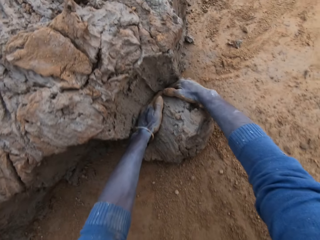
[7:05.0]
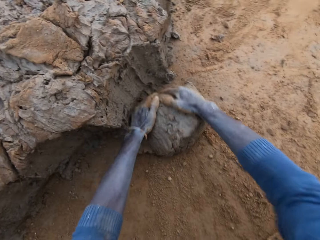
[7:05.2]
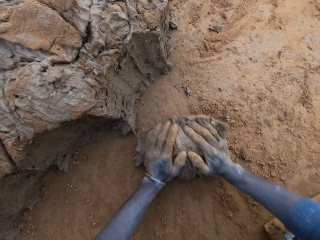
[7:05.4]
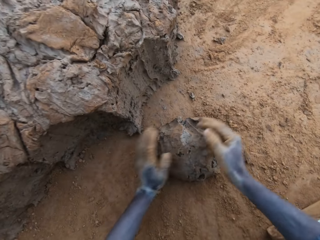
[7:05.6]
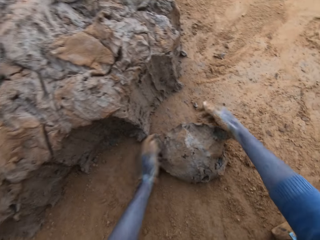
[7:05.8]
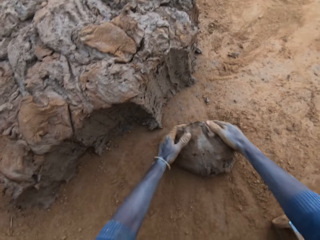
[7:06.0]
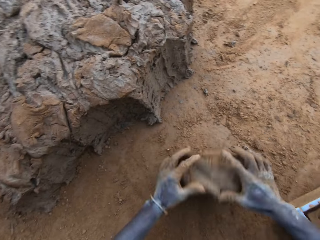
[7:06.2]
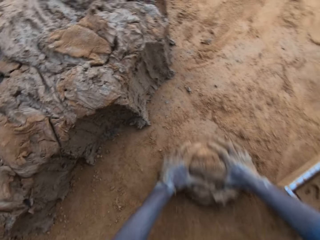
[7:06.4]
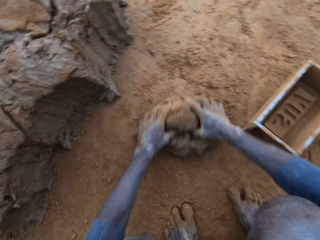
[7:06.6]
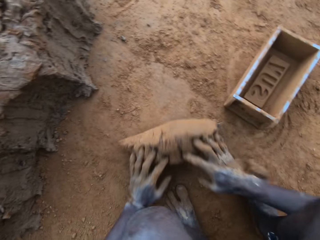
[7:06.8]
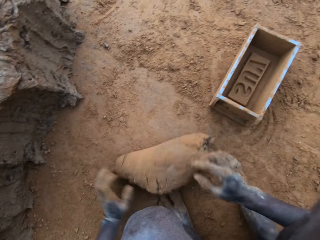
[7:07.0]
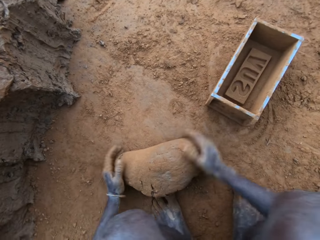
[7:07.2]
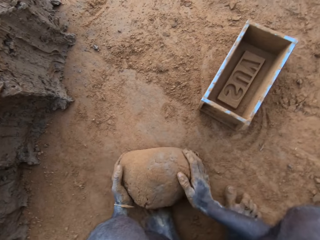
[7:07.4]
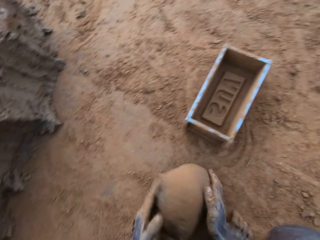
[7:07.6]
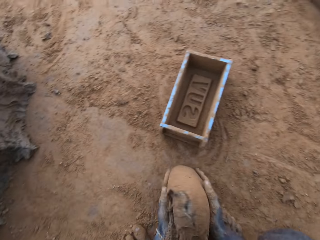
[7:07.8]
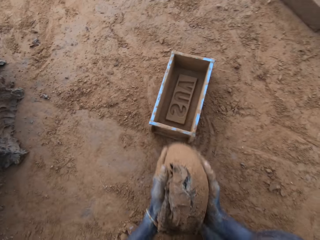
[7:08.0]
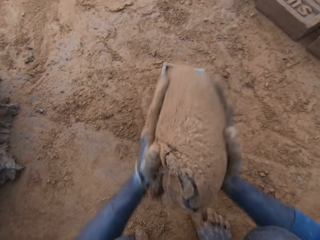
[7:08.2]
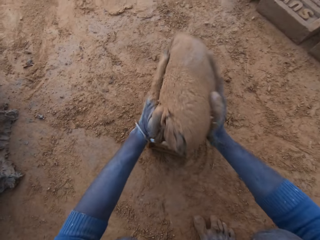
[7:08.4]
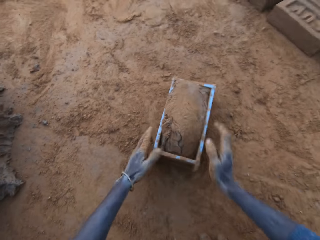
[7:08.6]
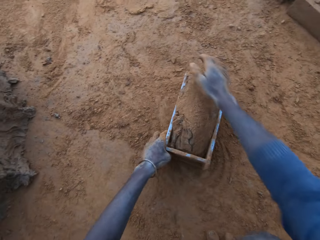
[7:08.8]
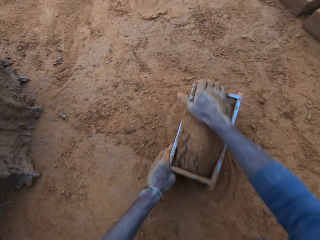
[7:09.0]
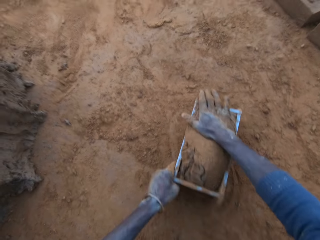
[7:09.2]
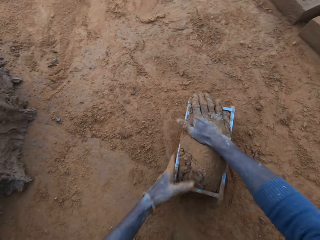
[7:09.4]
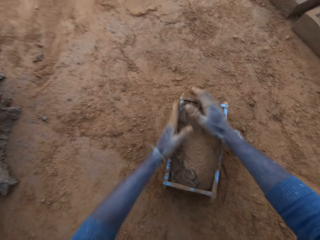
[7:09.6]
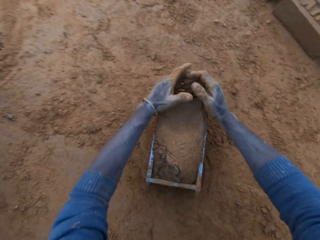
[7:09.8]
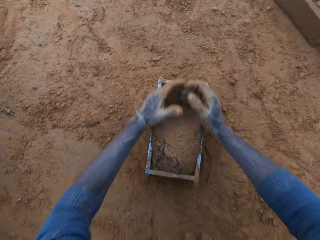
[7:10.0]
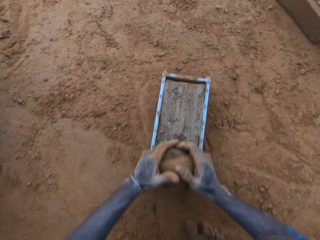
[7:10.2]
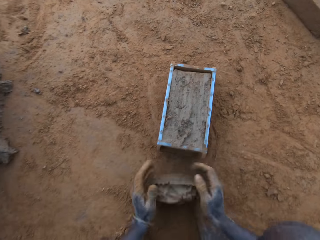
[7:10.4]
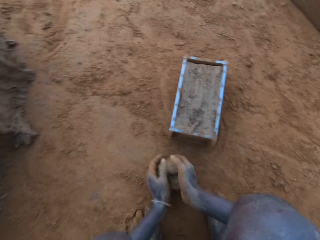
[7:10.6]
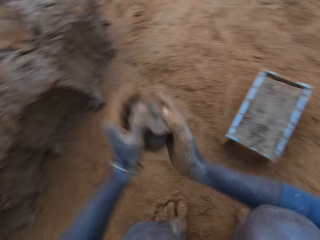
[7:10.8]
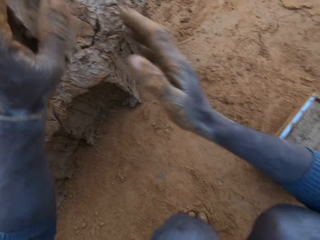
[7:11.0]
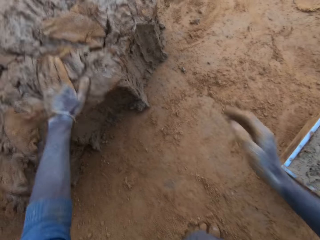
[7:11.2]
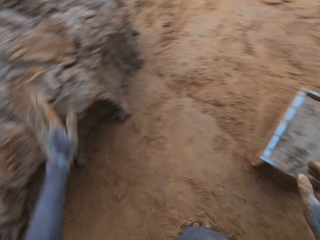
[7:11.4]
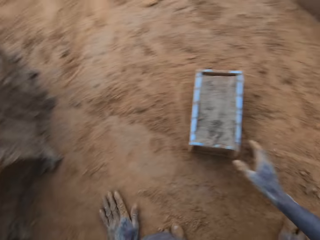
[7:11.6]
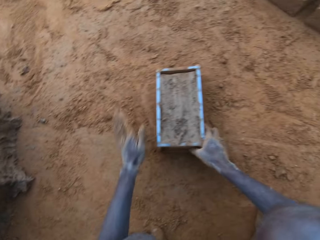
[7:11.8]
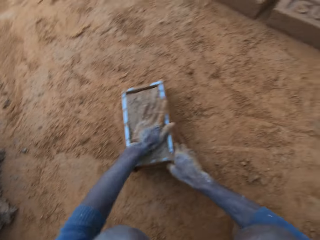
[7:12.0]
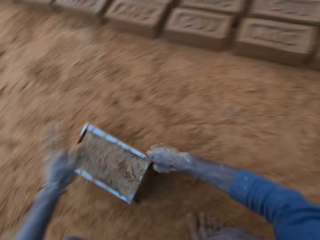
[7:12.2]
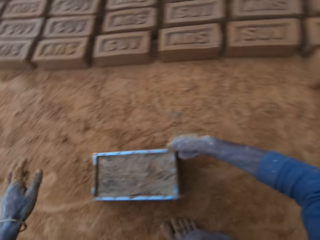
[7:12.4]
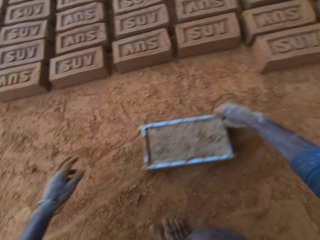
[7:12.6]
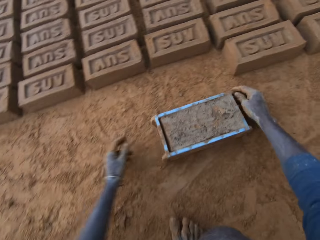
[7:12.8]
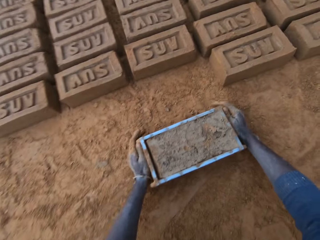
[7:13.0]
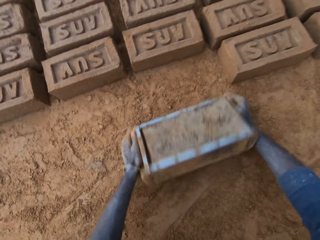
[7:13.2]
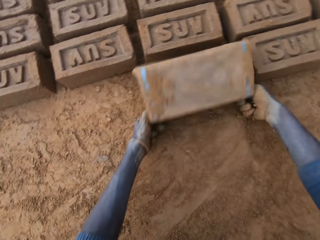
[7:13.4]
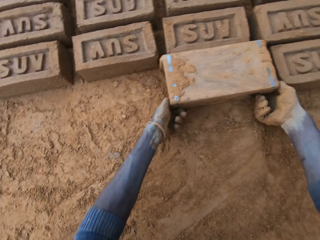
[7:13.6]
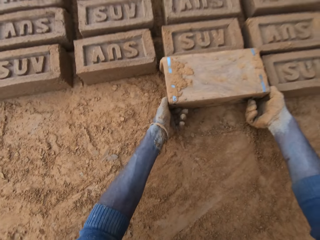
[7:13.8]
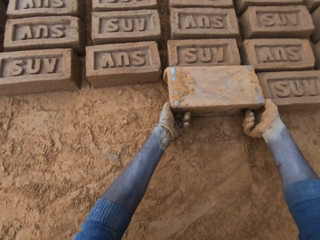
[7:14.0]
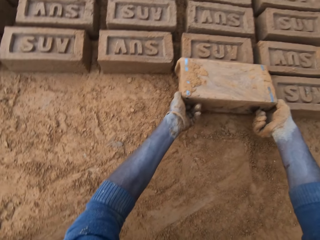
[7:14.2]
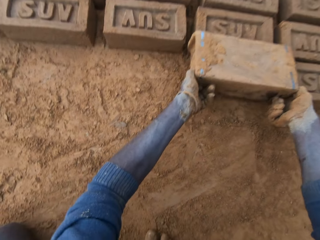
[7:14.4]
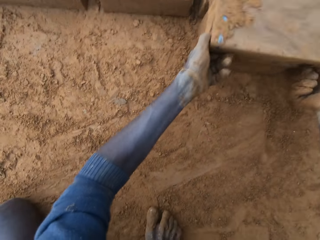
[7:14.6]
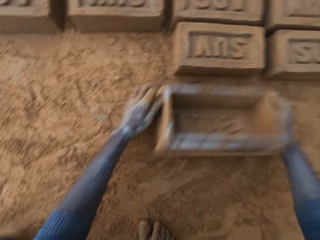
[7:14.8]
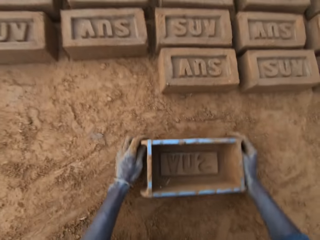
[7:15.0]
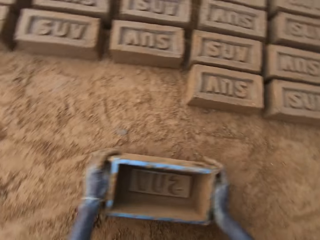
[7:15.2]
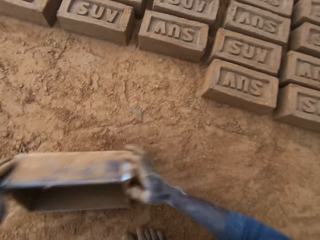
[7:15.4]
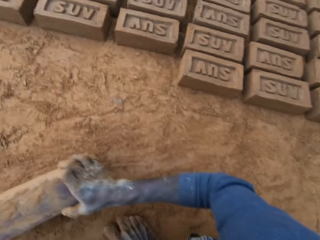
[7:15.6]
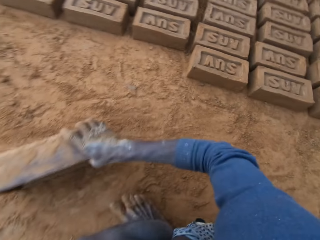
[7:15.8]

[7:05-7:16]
The camera wearer presses the clay with his hands. He rolls the clay down. He picks up clay. He puts the clay into the clay mould. He presses the clay with his hands. He scrapes clay from the mould with his hands. He puts sand on the clay mould. He moves the clay mould on the ground with his hands. He turns the clay mould on the ground. He lifts bricks.

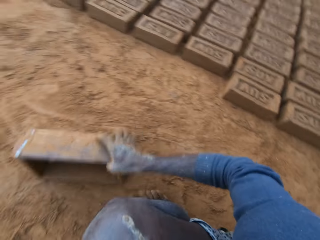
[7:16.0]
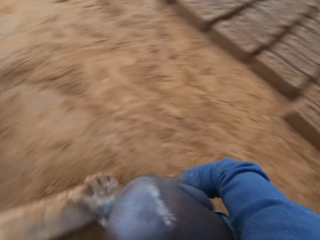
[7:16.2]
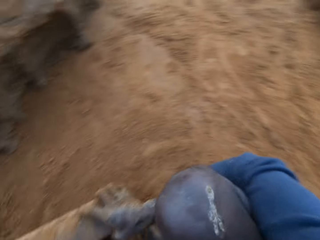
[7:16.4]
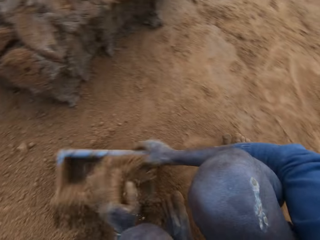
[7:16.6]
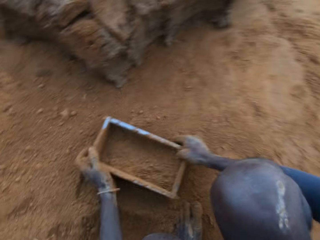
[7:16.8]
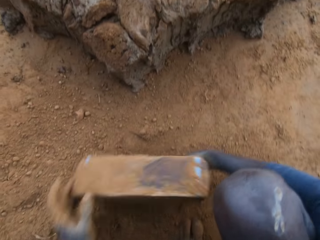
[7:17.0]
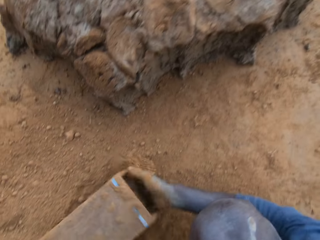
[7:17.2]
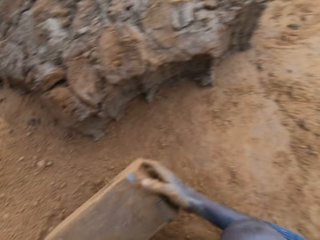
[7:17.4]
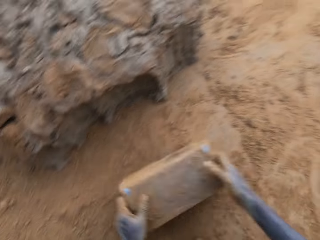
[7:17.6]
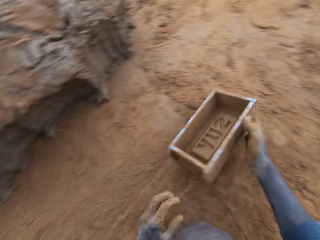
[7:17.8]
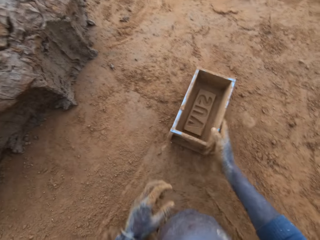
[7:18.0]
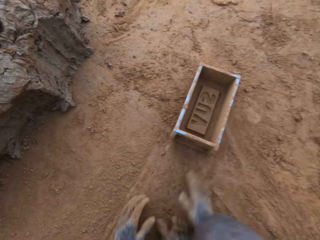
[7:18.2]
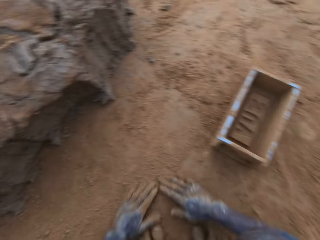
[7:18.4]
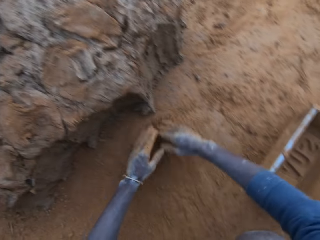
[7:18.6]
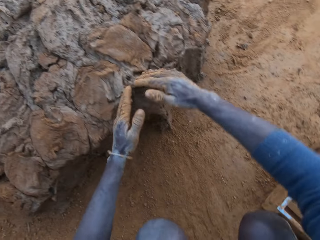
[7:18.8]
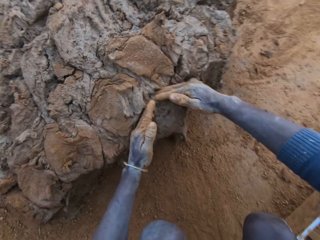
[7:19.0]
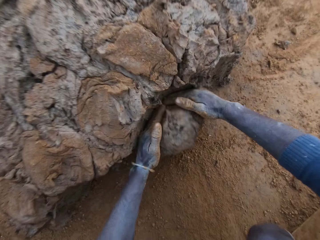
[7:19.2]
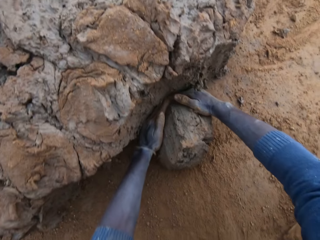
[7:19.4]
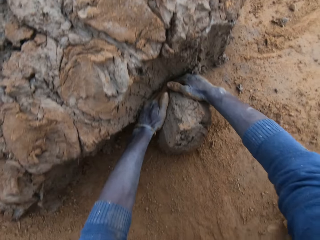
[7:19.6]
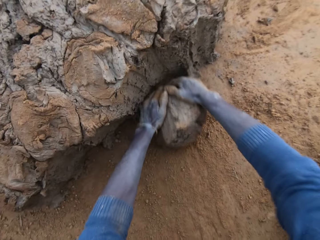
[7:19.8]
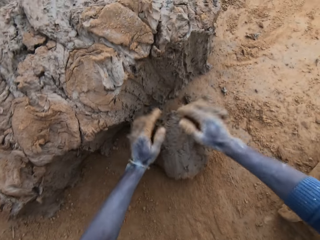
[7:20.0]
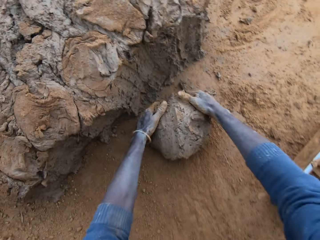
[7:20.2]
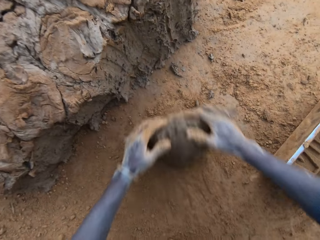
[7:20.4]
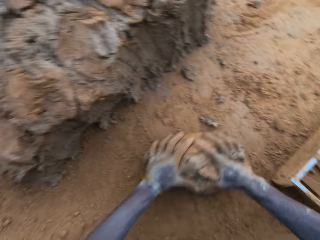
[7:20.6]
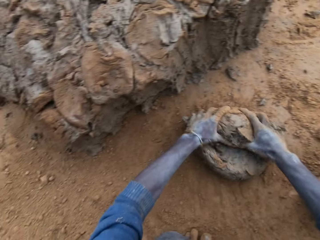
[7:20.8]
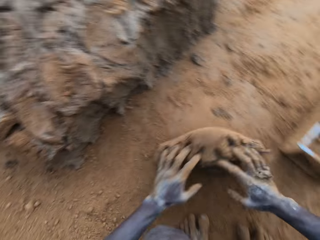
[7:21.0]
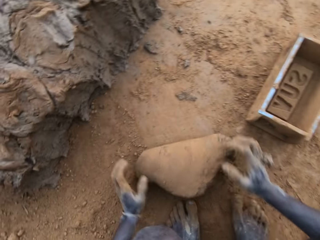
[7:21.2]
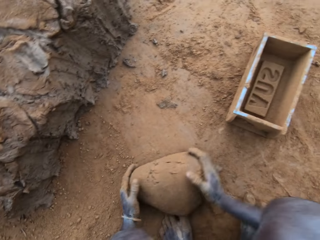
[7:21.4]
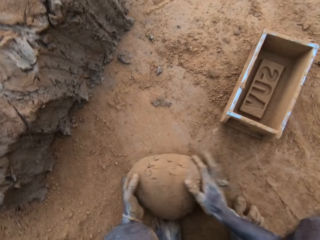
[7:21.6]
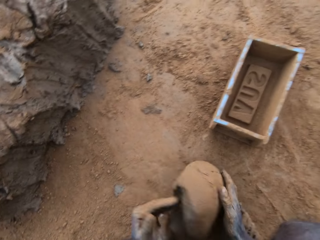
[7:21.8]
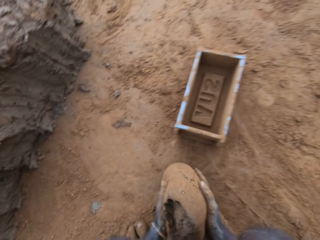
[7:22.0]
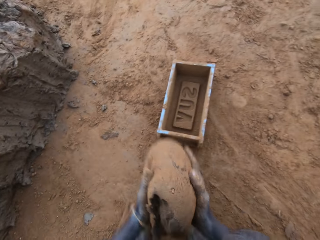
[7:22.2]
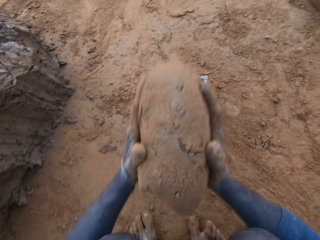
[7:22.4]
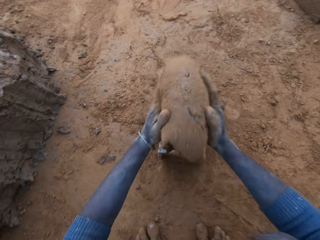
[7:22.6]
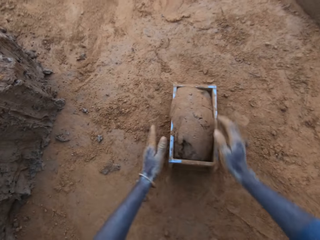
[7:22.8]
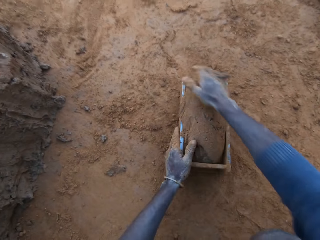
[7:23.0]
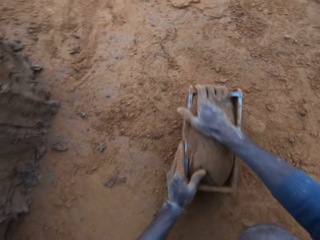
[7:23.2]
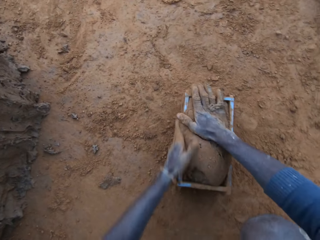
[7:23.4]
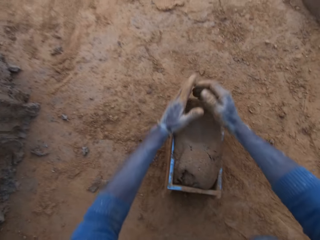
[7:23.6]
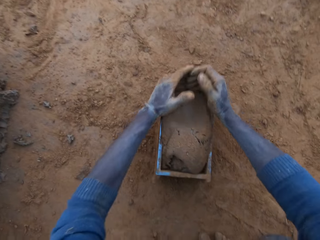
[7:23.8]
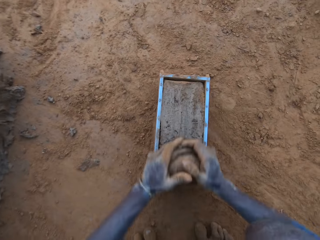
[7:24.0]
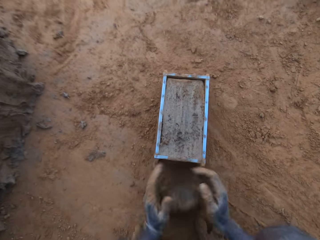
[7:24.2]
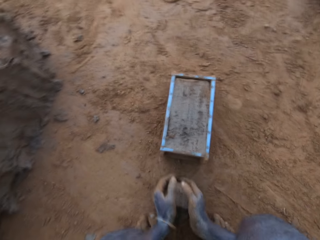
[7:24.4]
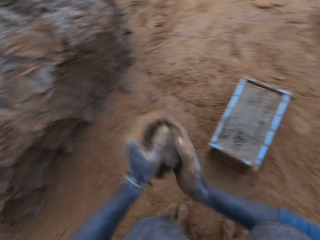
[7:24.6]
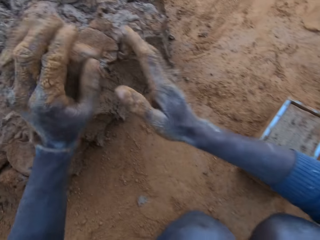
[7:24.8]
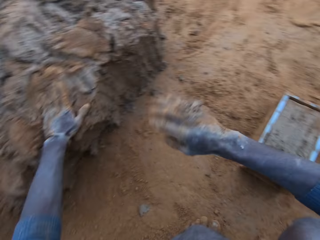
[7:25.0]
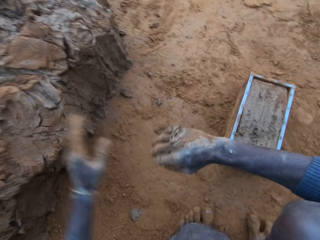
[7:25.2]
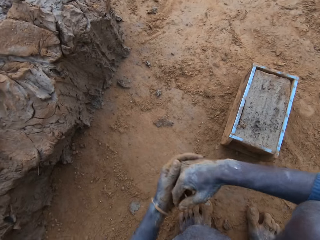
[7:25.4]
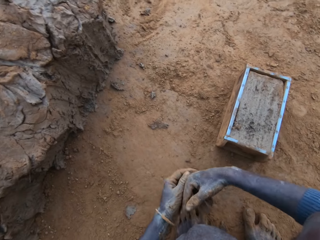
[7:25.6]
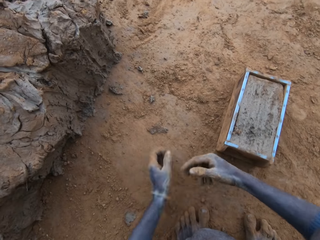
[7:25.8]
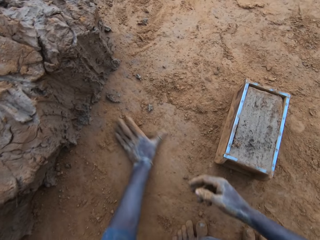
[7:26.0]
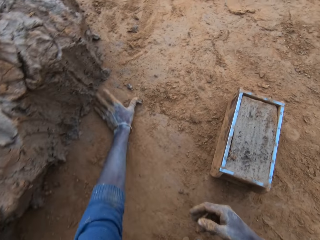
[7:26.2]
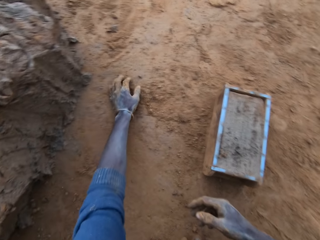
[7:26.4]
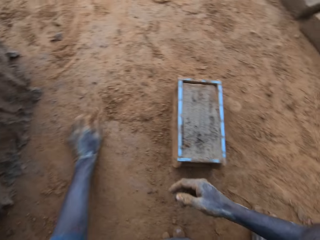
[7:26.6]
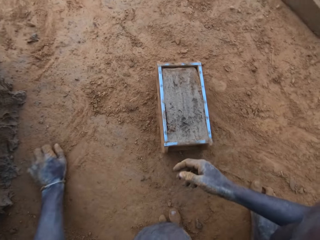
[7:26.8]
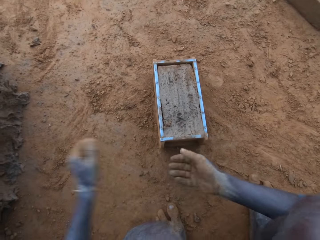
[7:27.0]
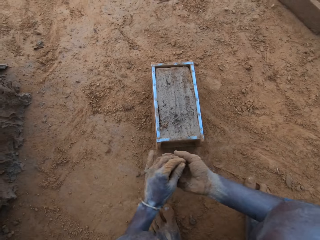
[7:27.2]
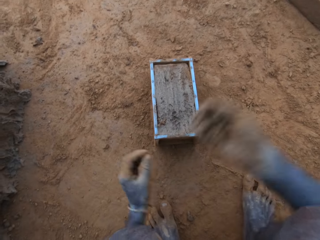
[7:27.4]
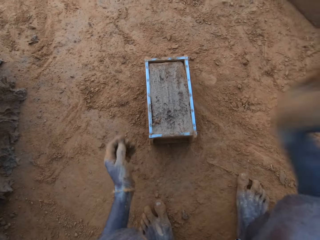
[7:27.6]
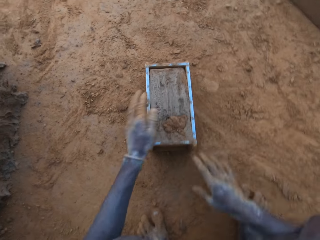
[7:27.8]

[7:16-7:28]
The camera wearer packs sand with the clay mould. He drops the clay mould on the ground. He packs clay from the clay mud with his hands. He presses the clay with his hands. He picks up clay. He puts the clay into the clay mould. He scrapes clay from the mould with his hands. He throws the clay on the clay mud. He rubs his hands on sand. He packs sand with his left hand. He drops the clay on the mould.
